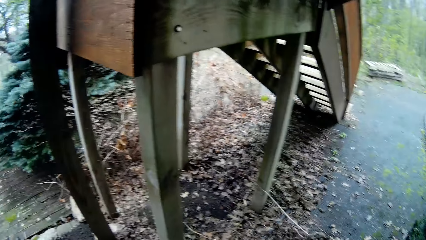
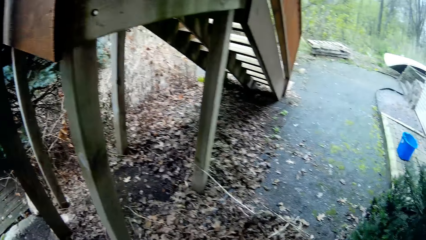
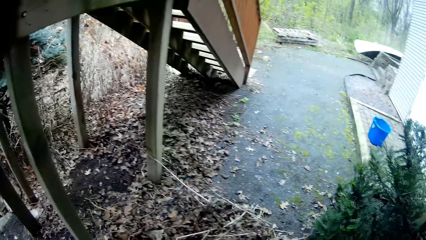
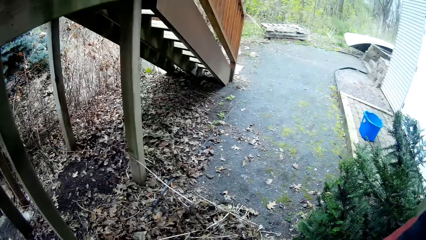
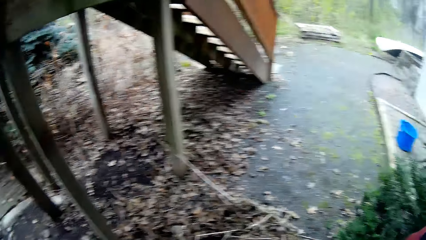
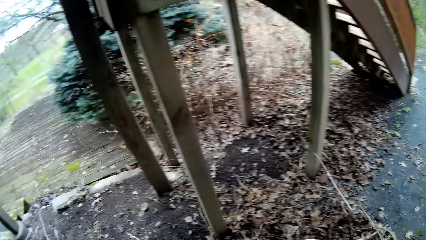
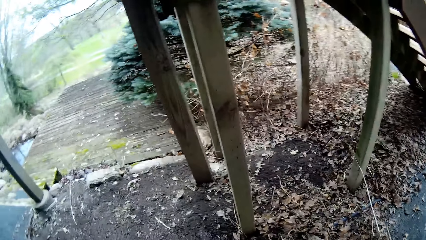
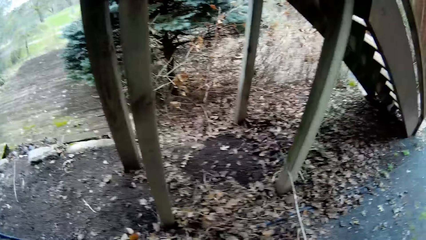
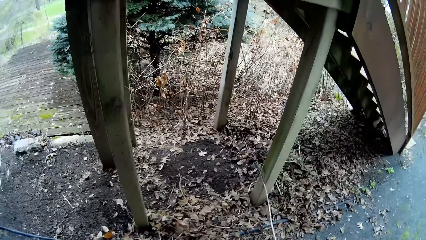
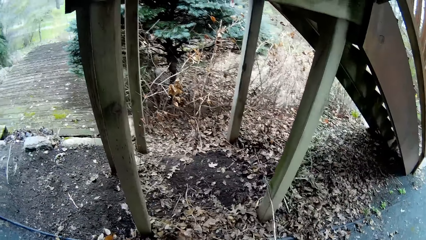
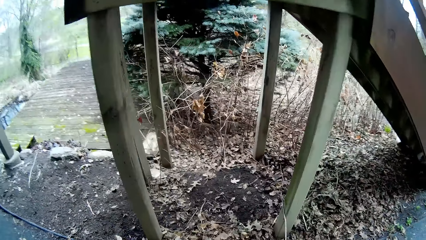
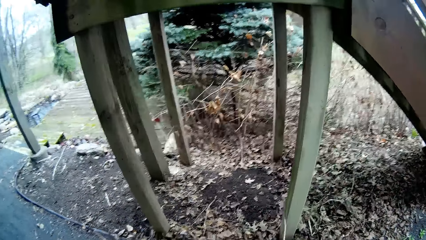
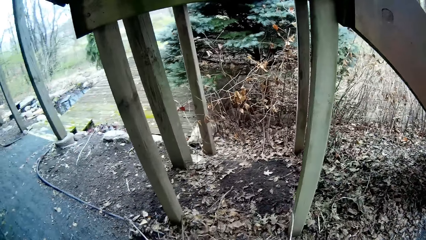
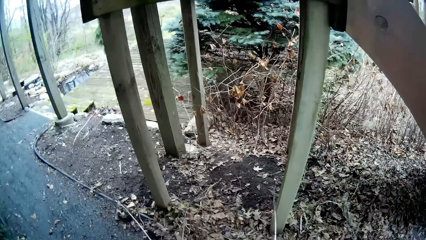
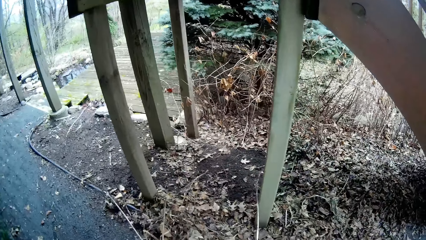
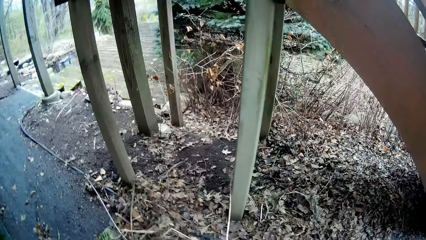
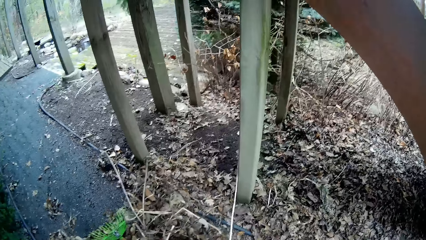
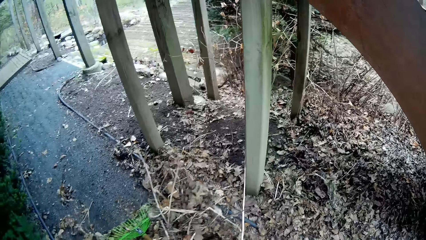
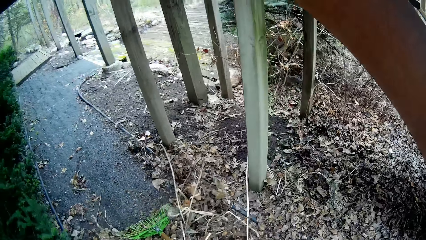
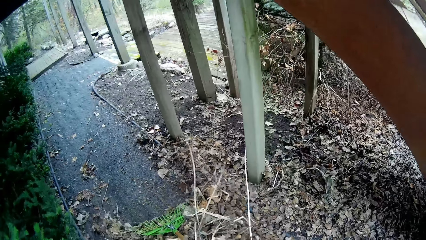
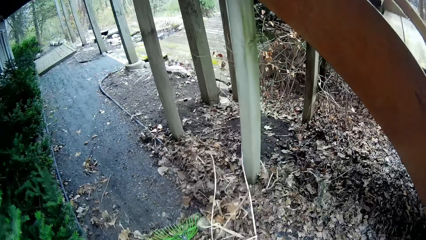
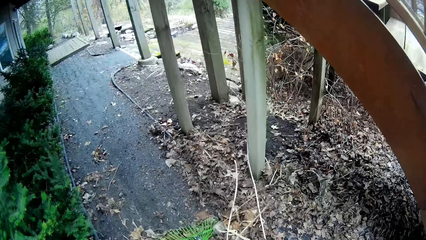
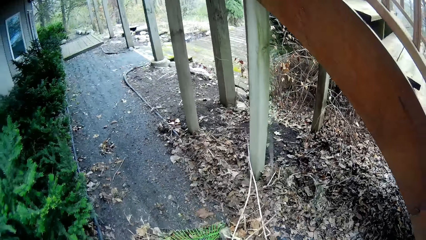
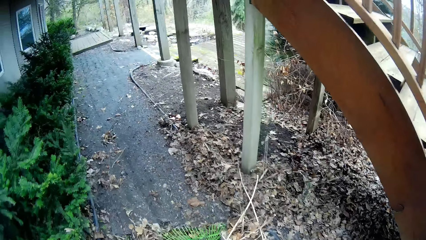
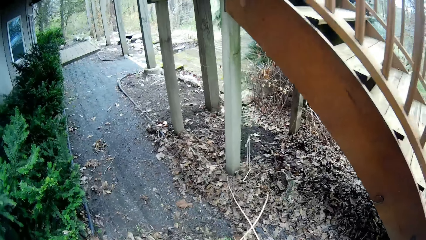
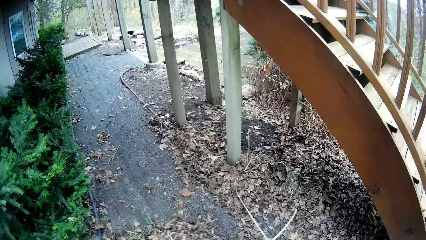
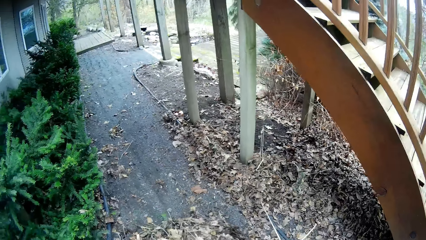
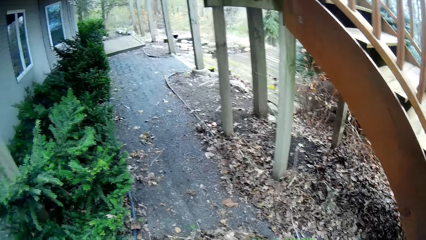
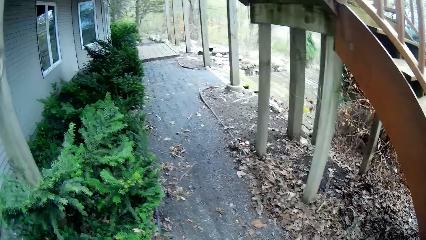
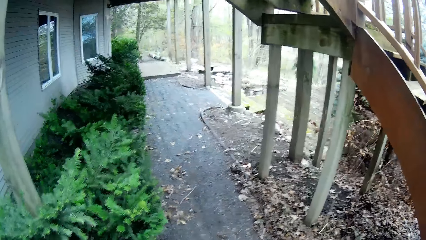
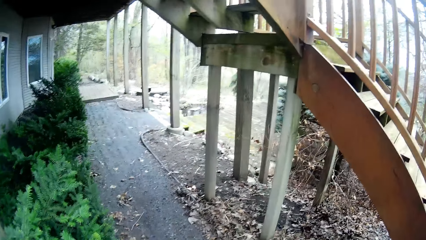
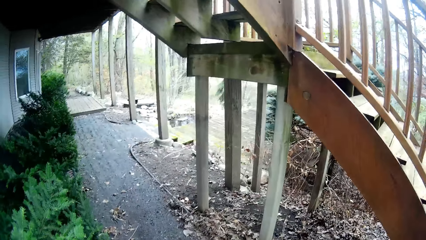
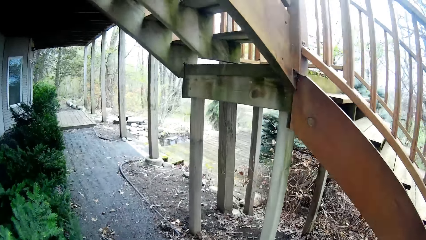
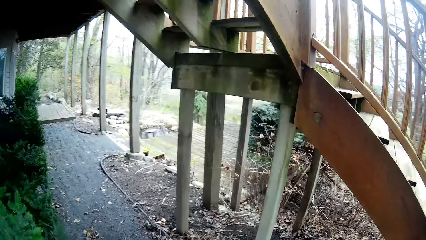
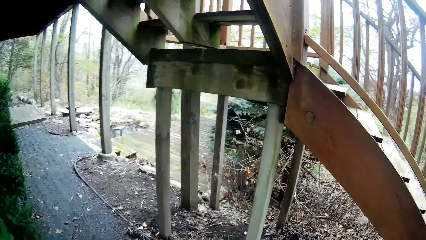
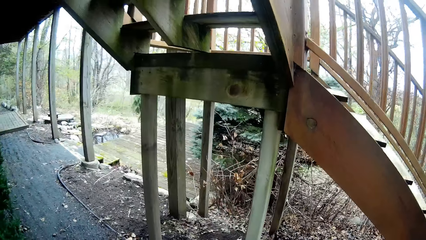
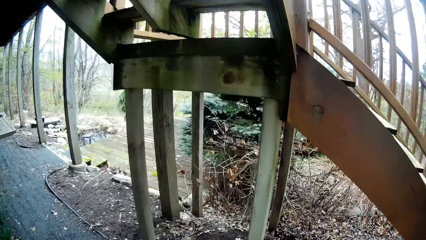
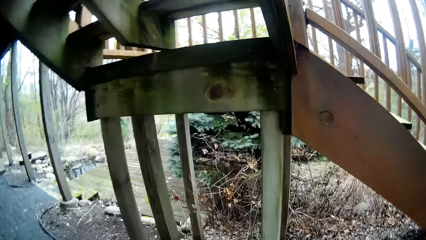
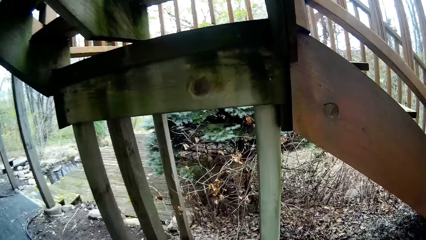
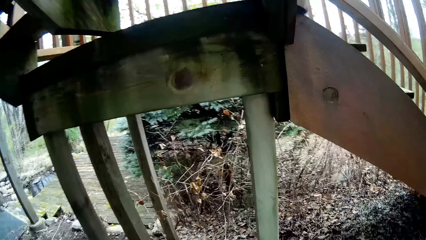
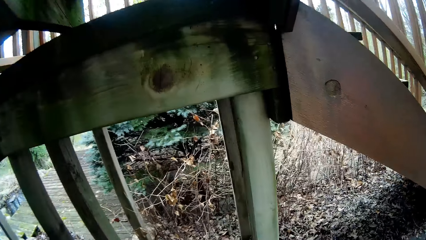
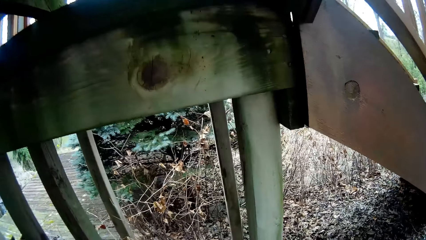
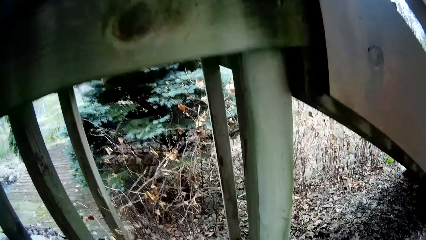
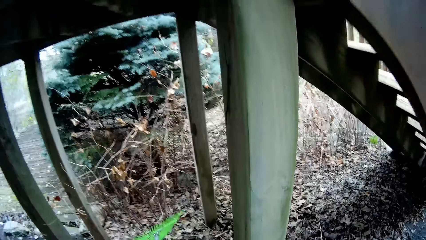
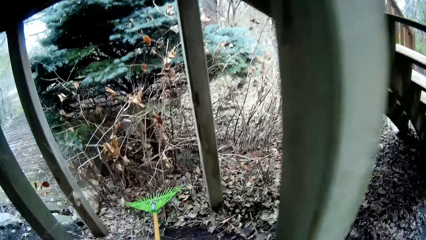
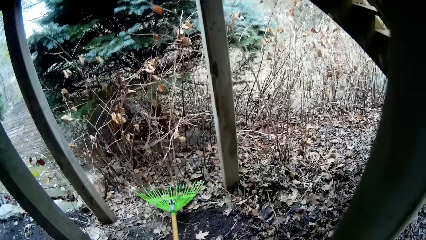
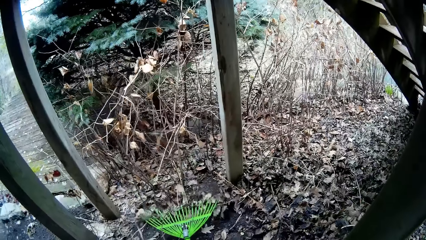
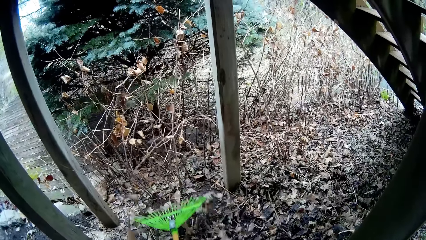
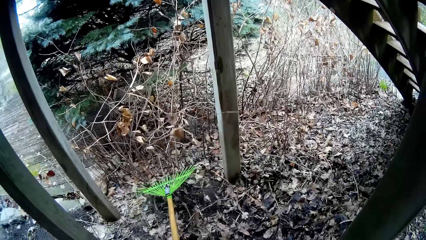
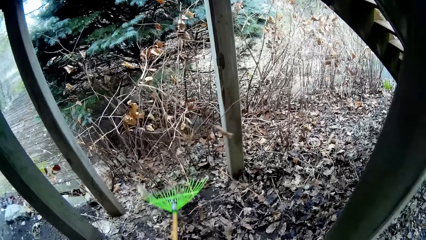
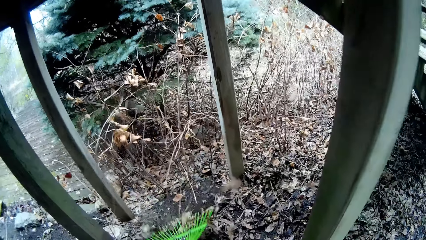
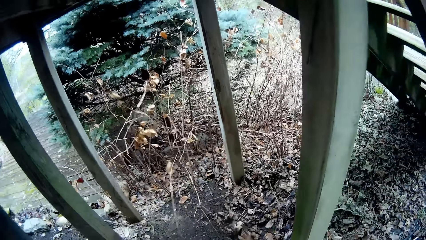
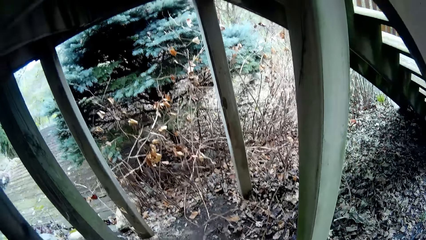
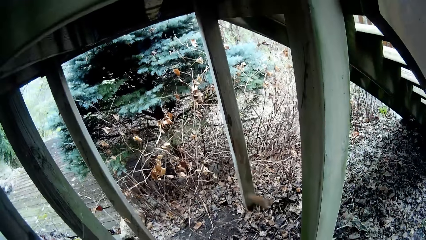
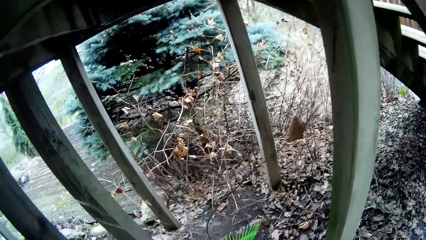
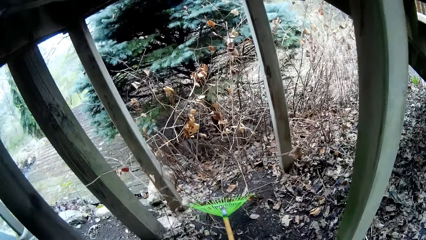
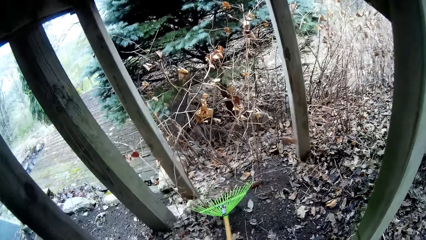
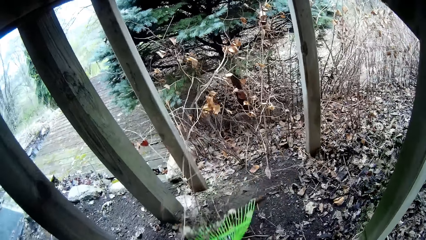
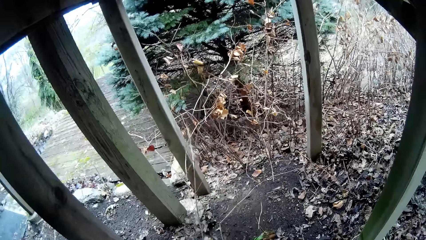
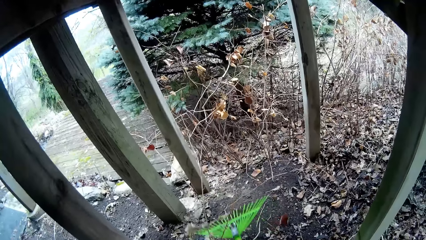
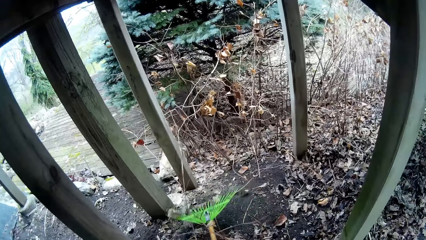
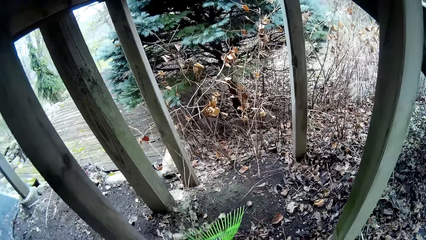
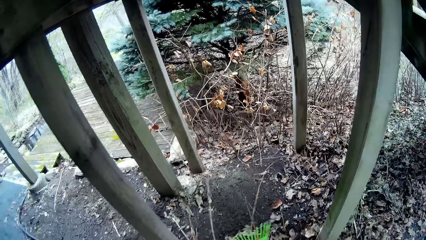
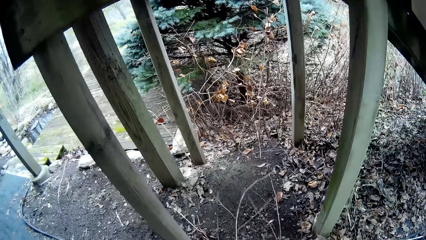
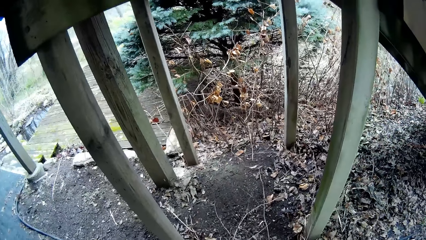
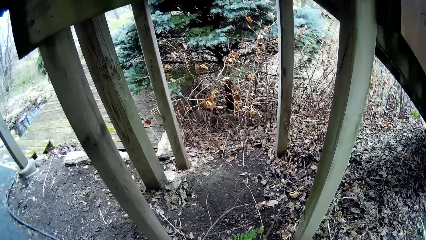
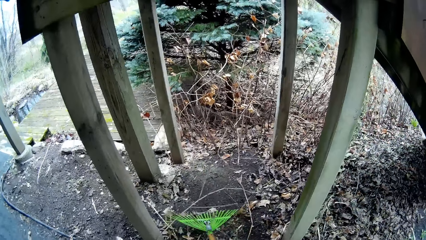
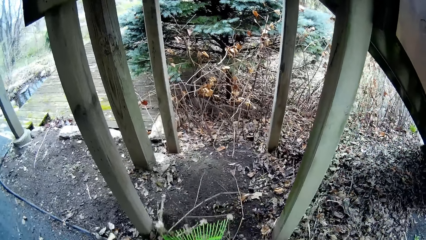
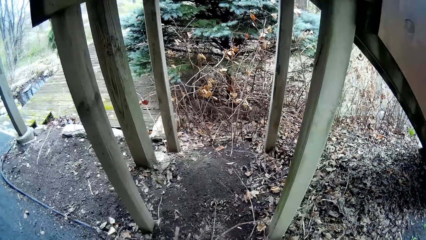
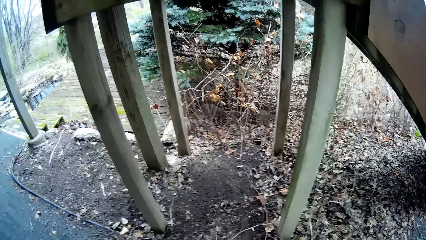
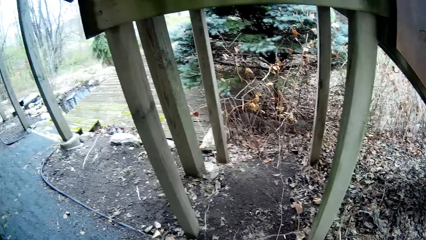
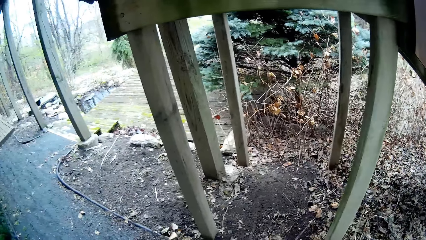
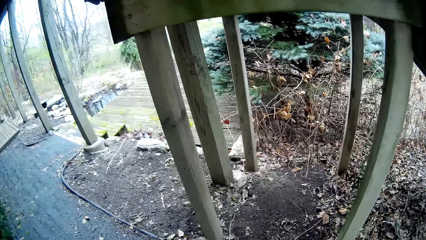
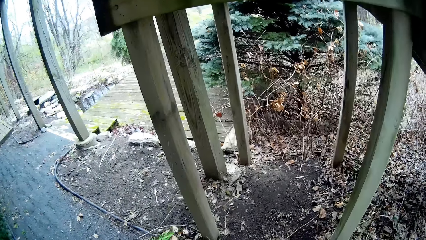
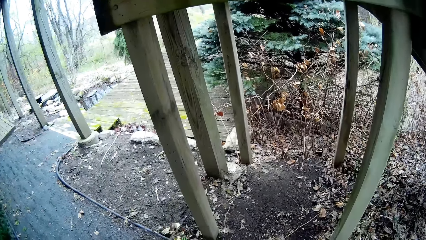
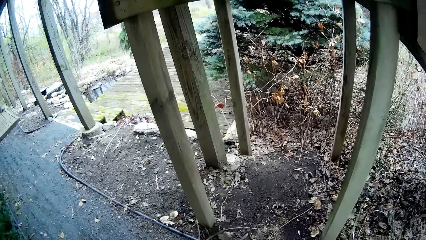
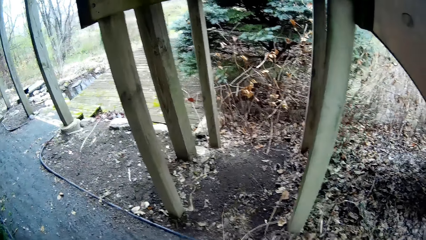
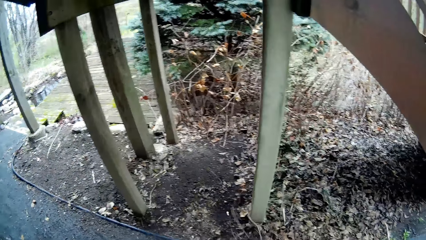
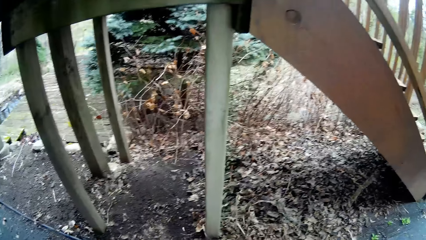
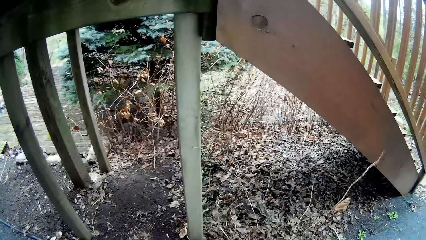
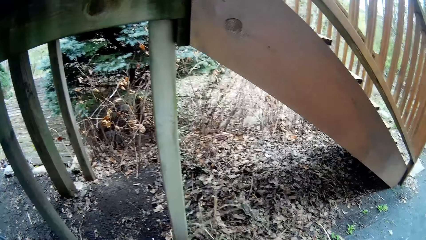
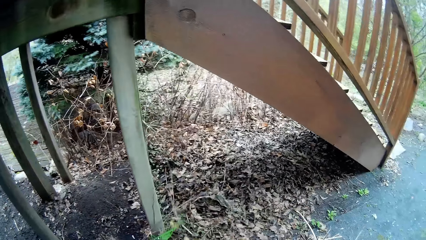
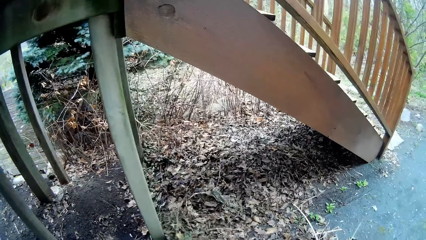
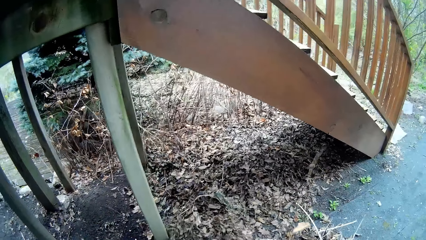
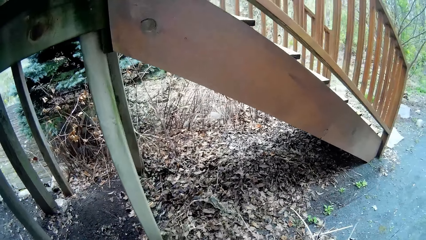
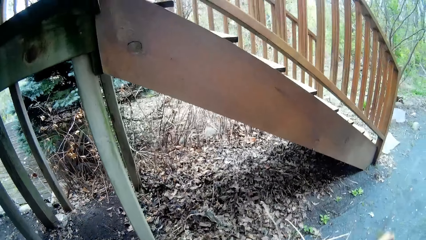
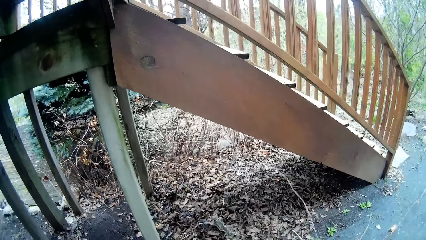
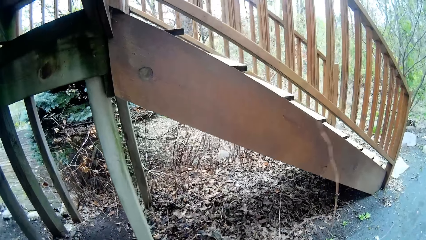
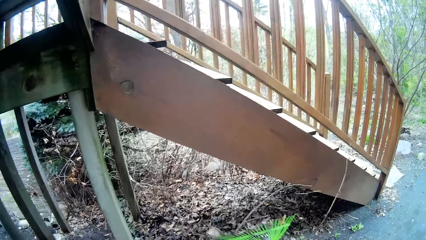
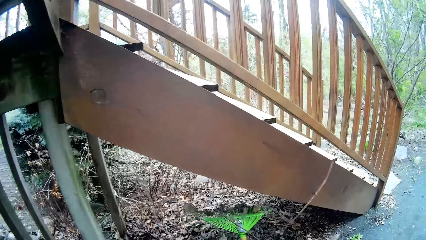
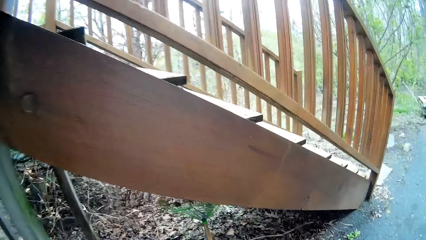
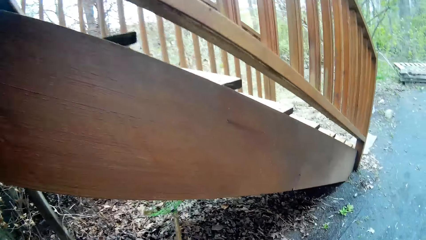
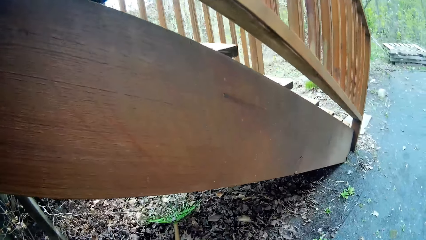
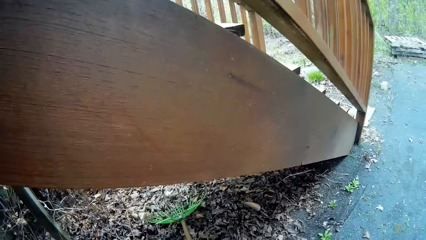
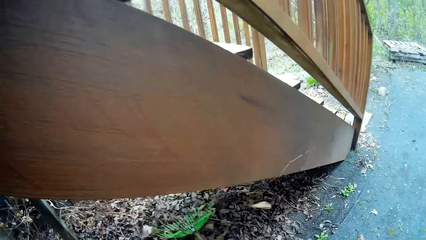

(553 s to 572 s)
The camera wearer gathers the leaves with a leaf rake. She drags the leaves on the ground with the leaf rake in her right hand. She moves around. She gathers the leaves with the leaf rake.
